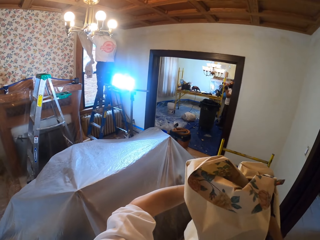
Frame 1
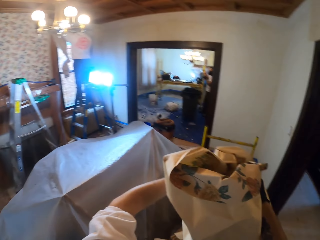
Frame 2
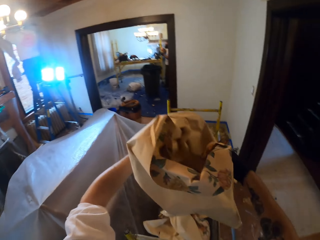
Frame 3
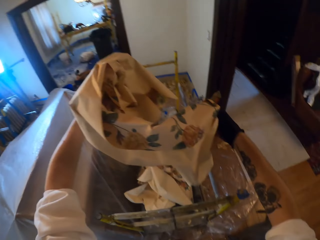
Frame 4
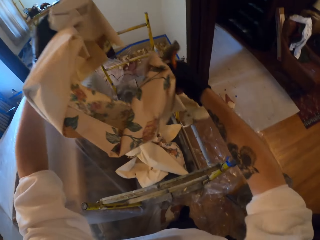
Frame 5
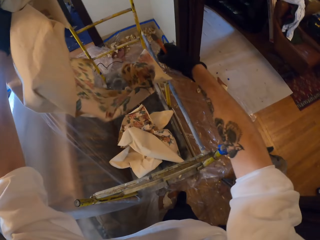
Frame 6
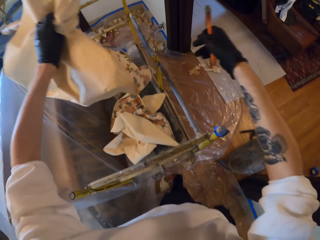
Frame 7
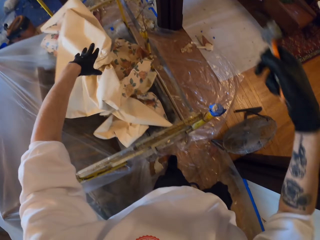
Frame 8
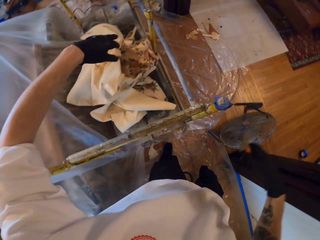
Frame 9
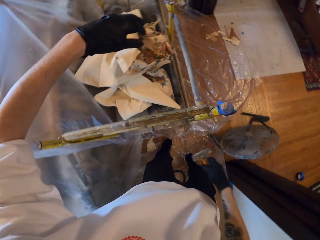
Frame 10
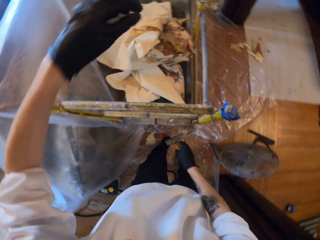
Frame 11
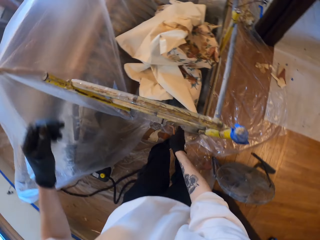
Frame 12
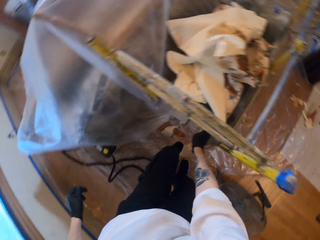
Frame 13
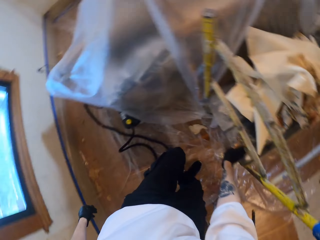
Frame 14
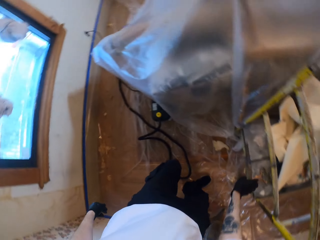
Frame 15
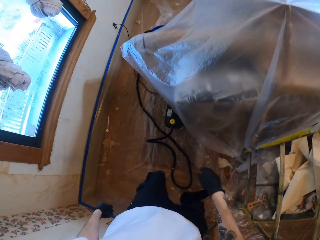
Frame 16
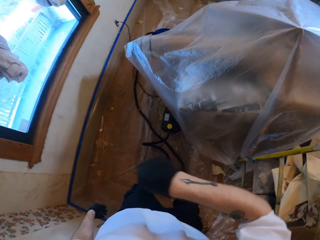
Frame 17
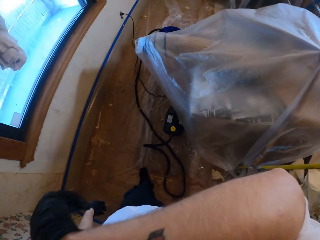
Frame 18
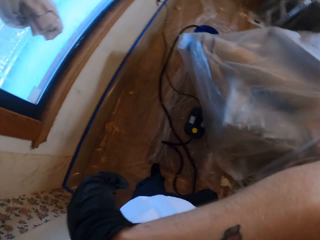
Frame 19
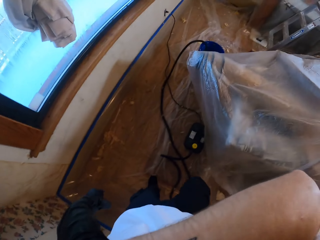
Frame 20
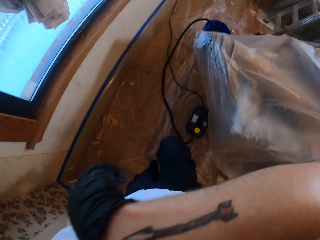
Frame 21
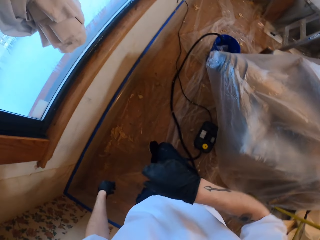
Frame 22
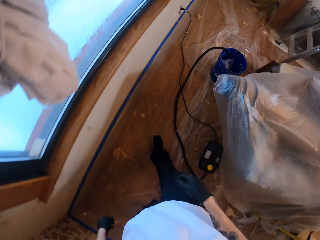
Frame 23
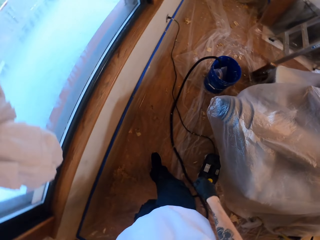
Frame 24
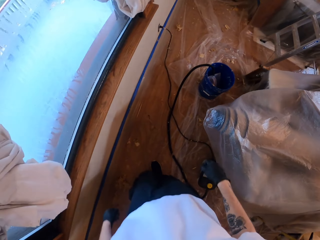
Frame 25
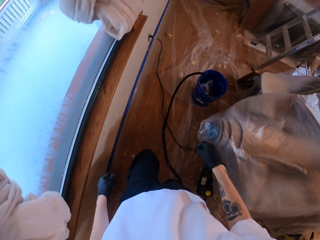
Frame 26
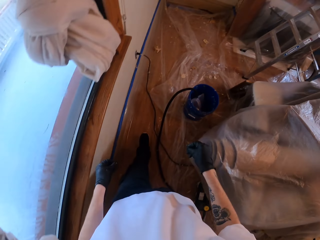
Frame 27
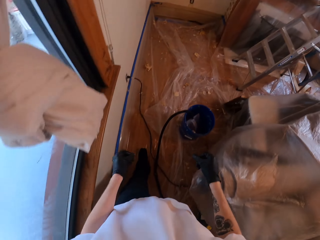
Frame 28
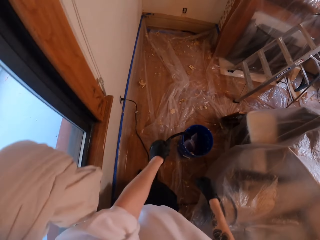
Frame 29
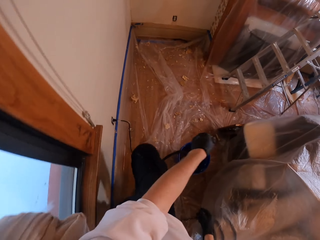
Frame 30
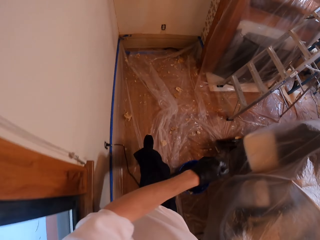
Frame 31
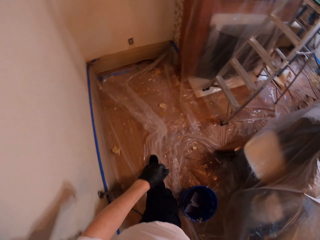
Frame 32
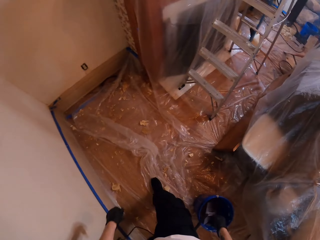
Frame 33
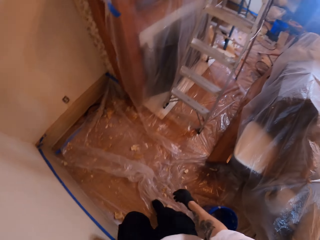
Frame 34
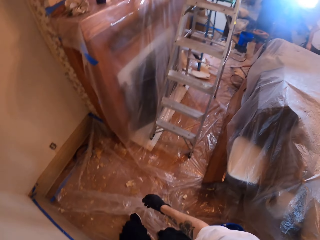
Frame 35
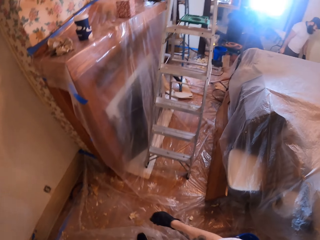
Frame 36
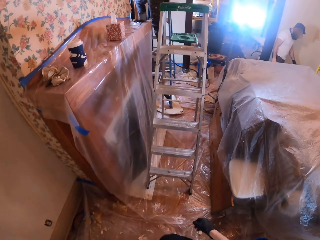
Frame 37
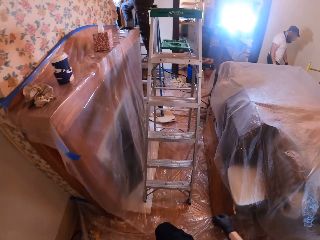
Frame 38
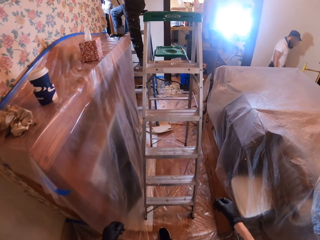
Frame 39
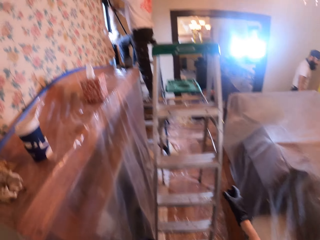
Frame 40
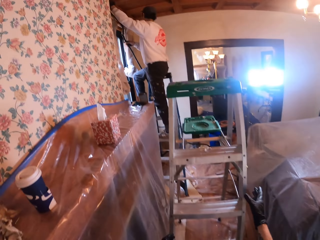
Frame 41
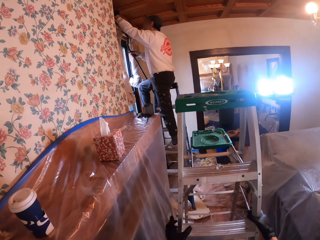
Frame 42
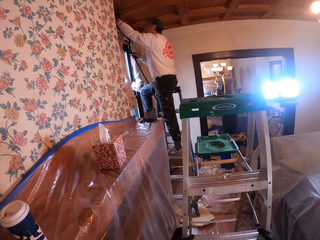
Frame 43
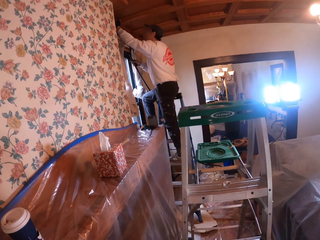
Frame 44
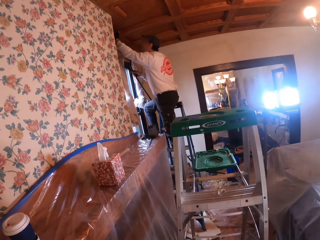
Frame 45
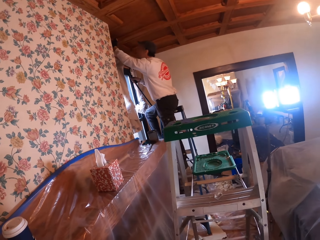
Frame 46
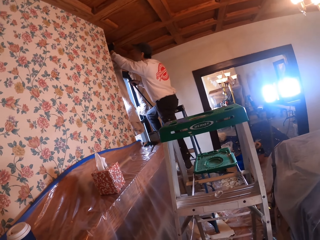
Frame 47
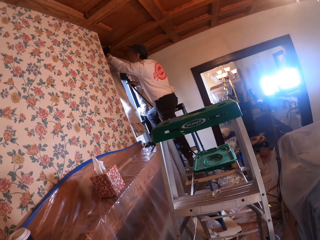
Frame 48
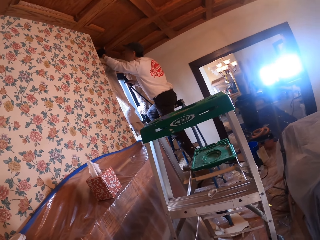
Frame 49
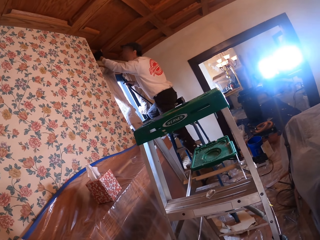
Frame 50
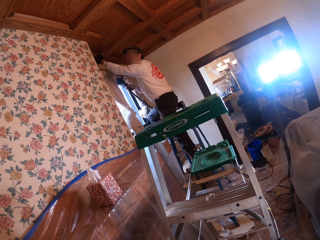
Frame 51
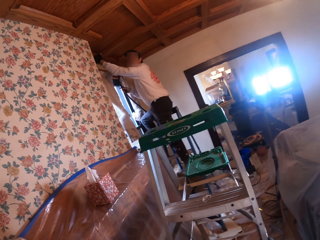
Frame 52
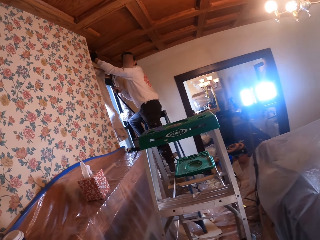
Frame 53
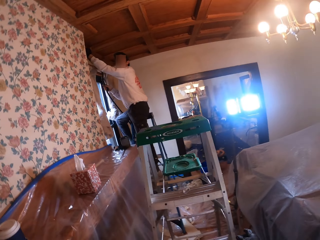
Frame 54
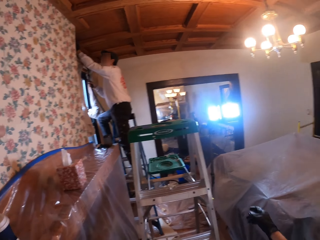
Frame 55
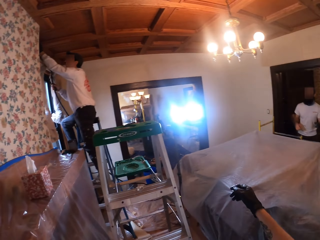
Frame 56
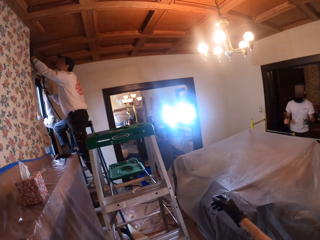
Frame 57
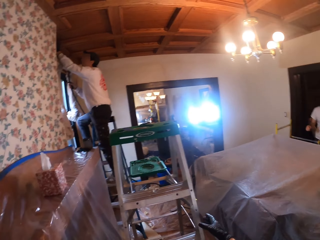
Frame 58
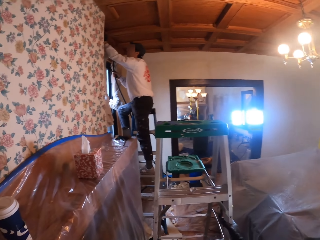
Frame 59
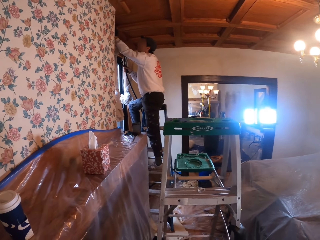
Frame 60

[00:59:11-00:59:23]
The camera wearer places the wallpaper into a metal rack. They scratch their face. They walk in the room. They move a ladder. They hold the ladder.

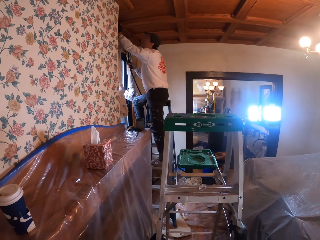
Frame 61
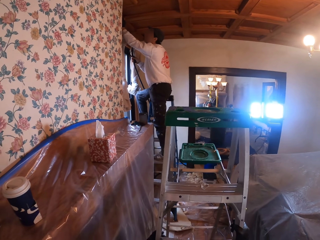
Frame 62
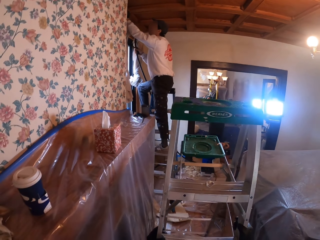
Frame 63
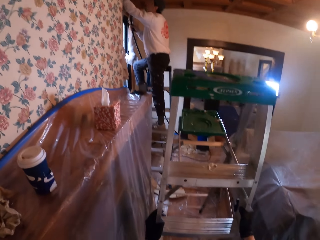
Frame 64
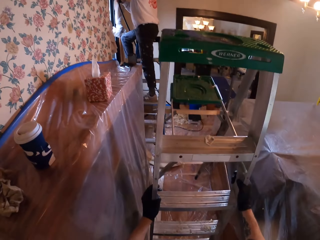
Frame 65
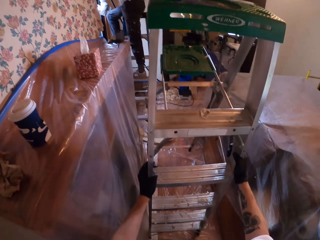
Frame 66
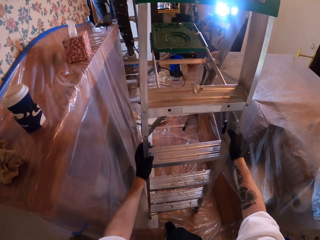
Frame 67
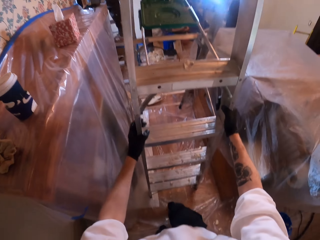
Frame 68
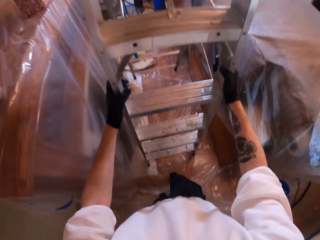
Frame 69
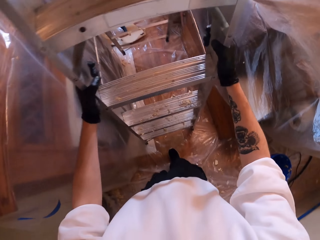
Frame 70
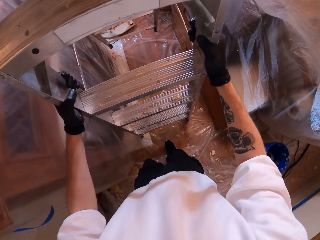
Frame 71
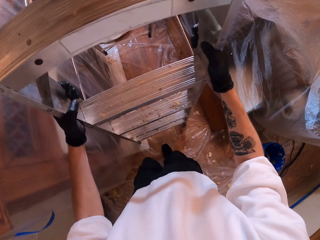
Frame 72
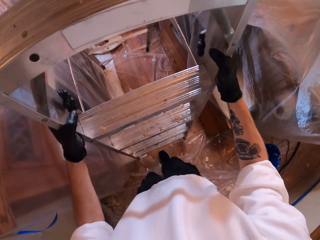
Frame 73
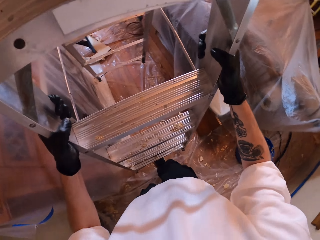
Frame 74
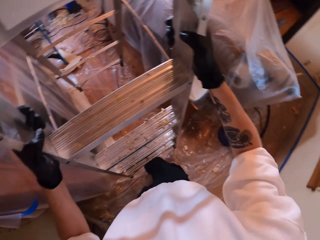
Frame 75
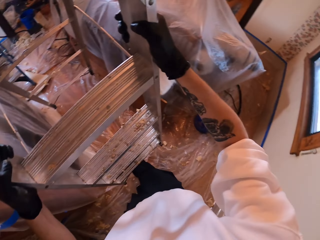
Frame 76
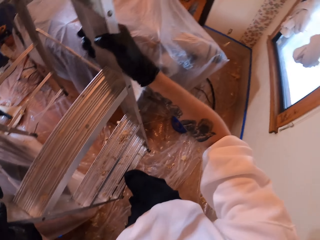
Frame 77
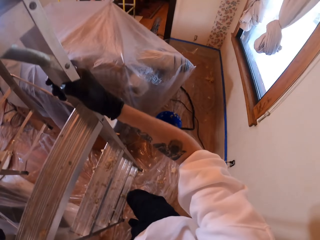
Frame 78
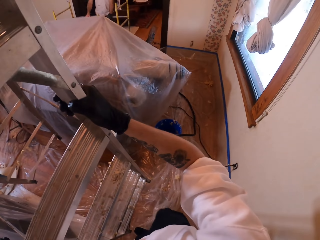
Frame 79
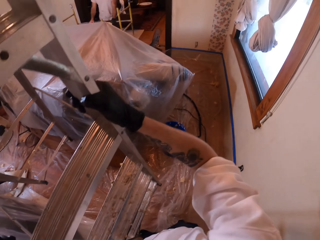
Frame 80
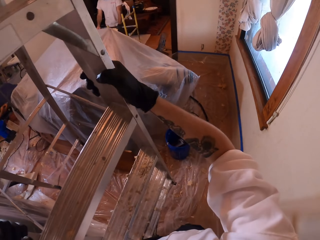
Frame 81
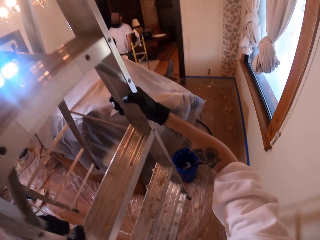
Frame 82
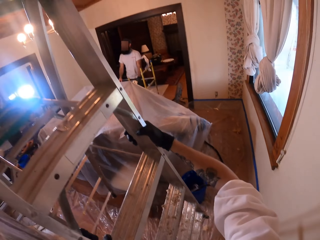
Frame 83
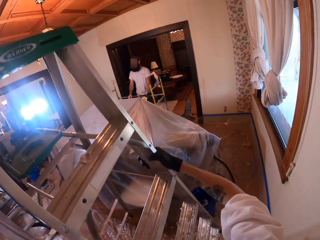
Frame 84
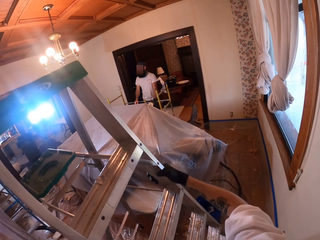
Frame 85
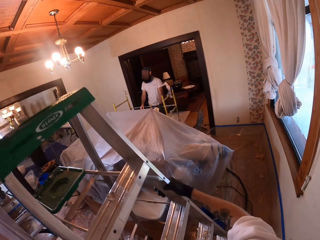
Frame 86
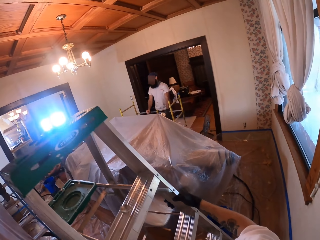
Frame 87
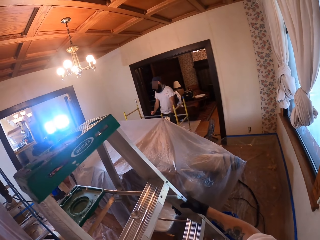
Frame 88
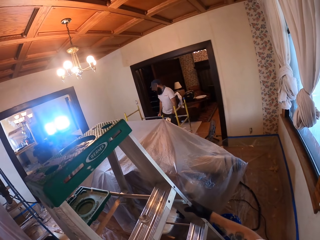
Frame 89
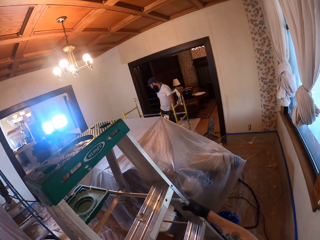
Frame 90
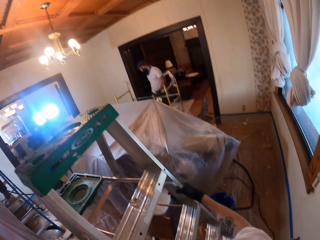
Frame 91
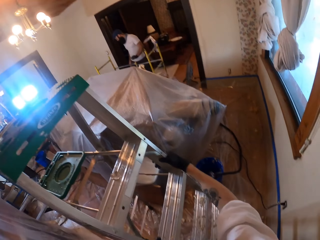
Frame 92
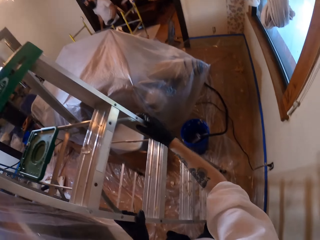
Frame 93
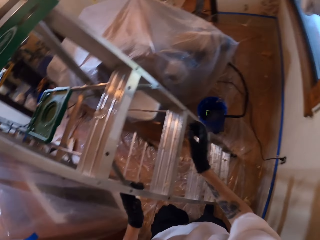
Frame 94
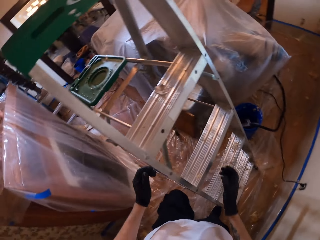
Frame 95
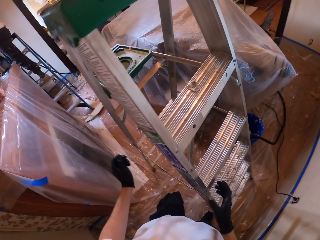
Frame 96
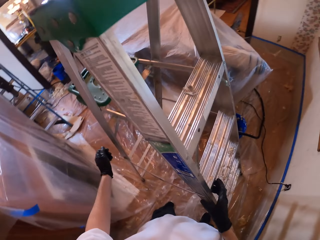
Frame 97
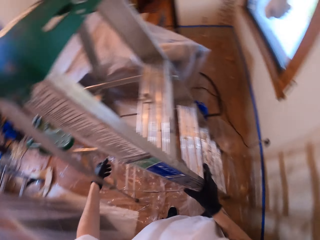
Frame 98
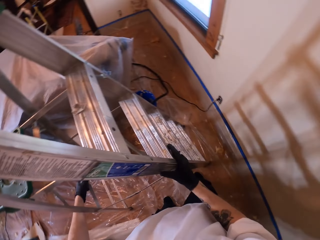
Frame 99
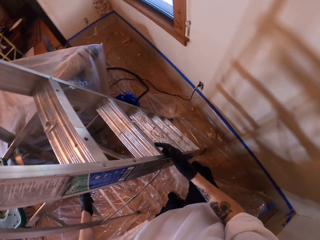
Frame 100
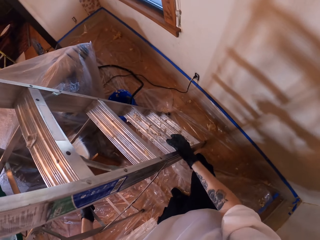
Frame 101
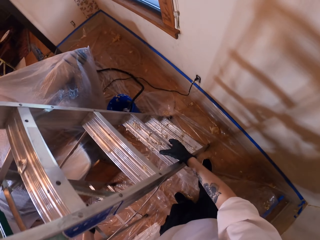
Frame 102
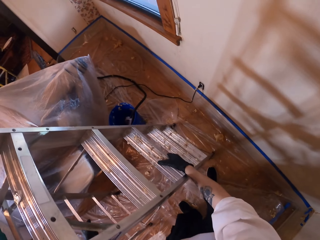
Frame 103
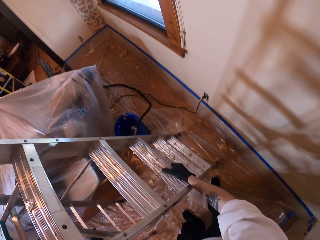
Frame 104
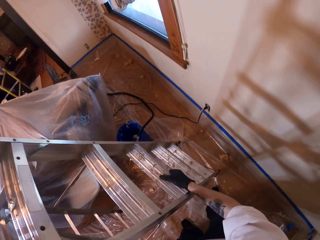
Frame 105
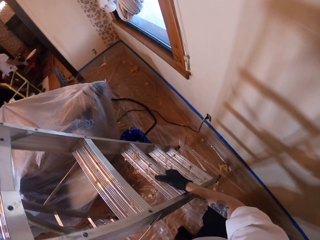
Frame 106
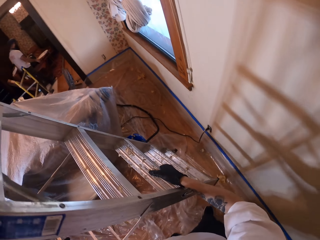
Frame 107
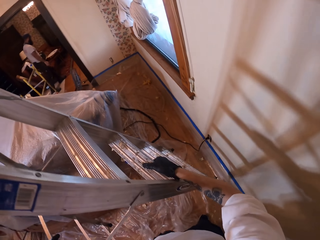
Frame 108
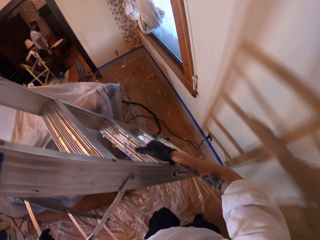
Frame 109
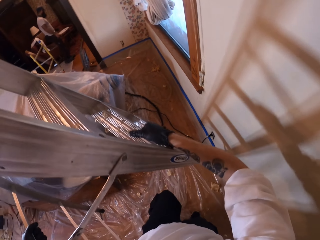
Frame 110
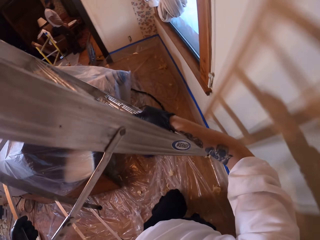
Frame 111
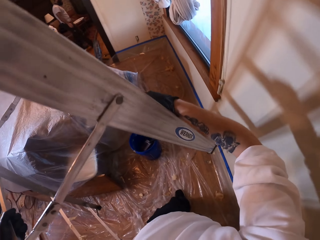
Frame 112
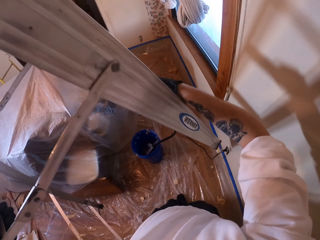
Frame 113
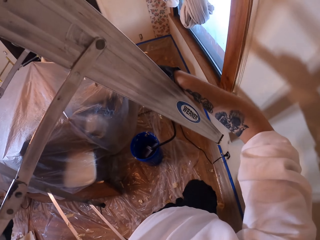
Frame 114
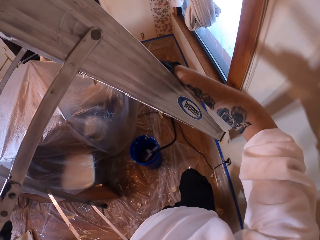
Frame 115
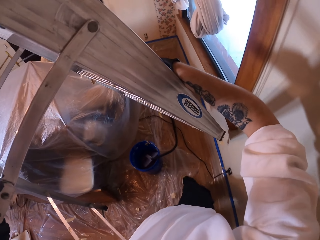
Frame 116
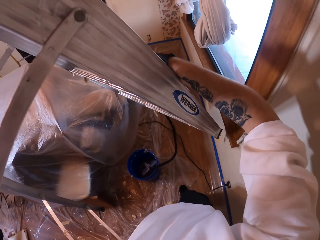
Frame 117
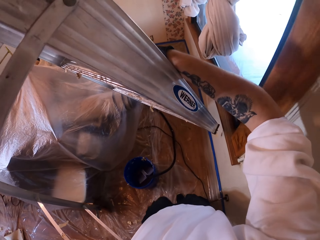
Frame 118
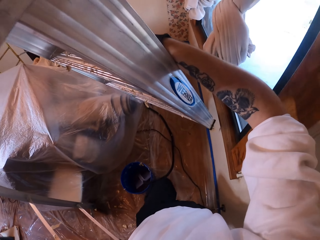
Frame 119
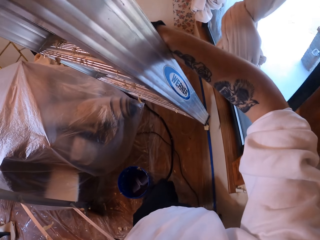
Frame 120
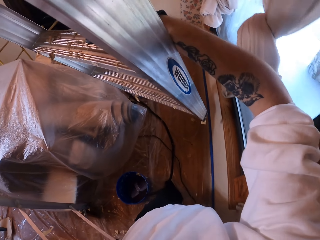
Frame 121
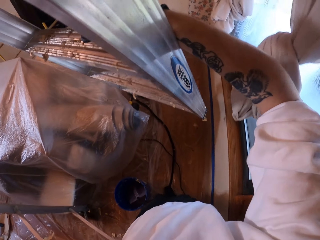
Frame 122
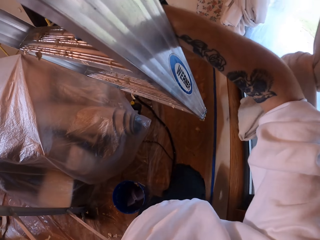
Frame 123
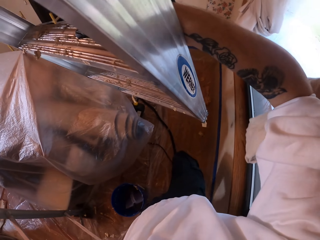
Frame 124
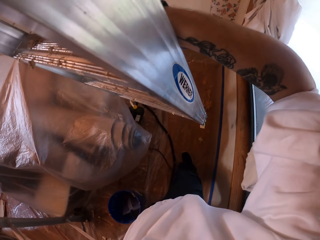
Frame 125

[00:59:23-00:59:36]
The camera wearer lifts the ladder.
